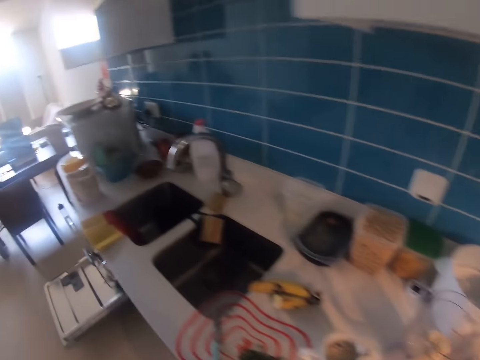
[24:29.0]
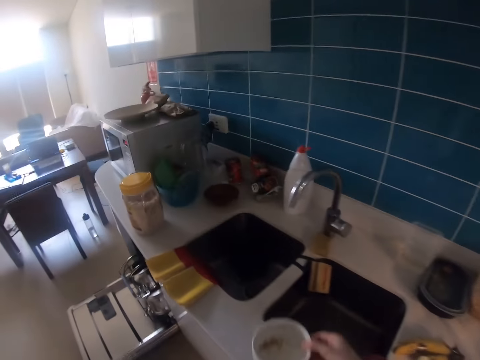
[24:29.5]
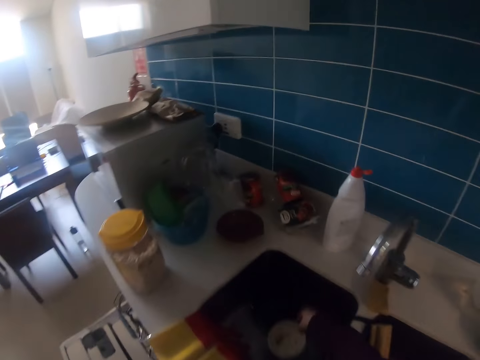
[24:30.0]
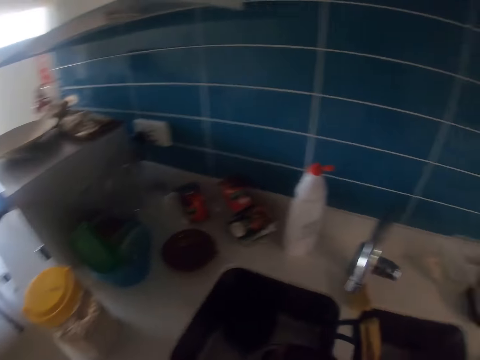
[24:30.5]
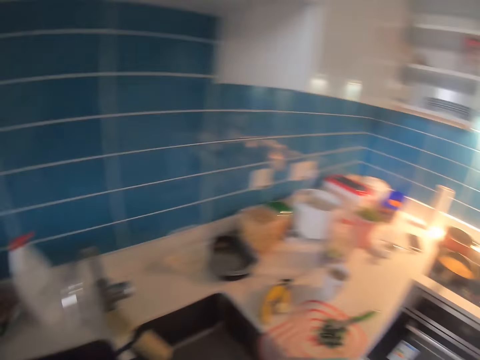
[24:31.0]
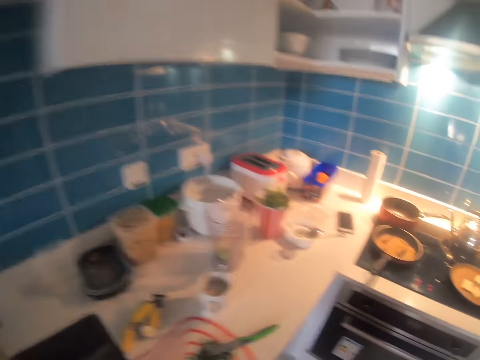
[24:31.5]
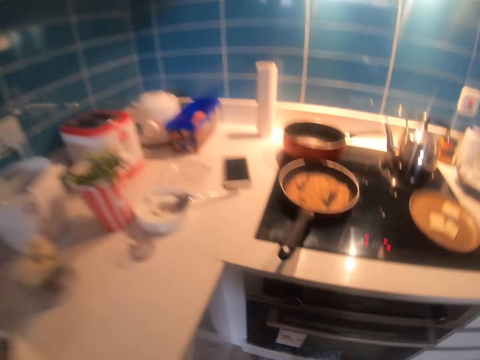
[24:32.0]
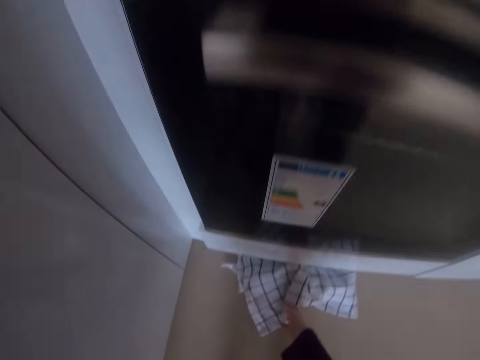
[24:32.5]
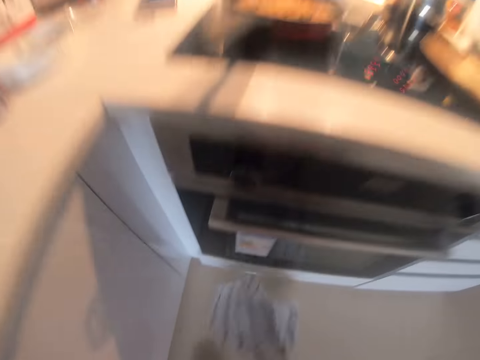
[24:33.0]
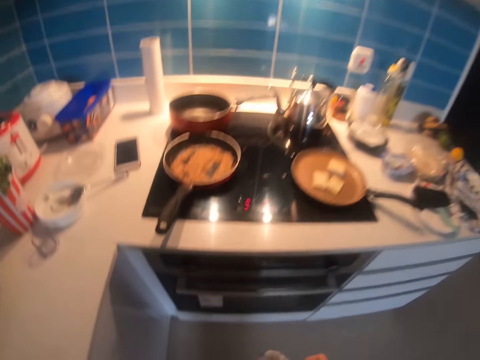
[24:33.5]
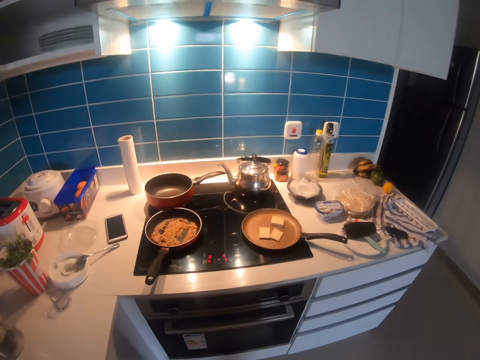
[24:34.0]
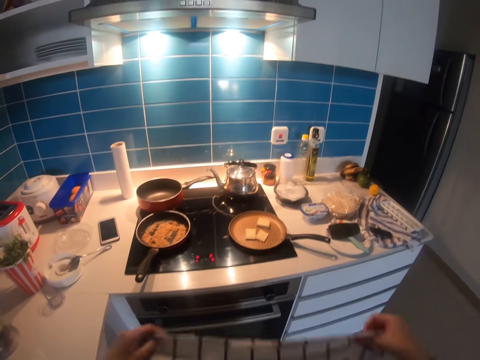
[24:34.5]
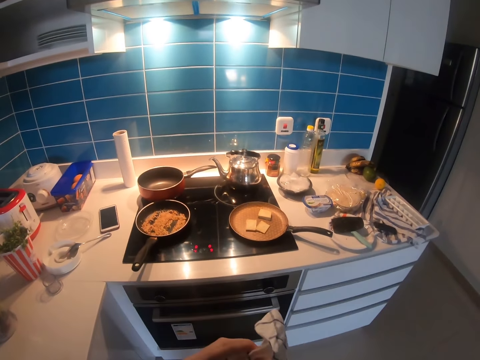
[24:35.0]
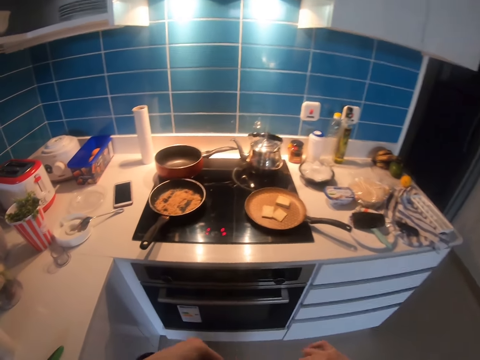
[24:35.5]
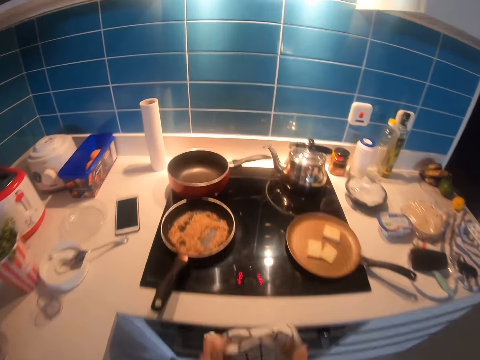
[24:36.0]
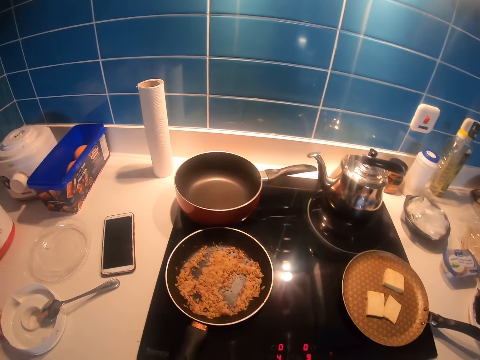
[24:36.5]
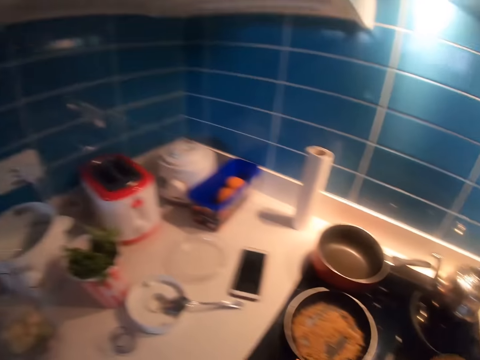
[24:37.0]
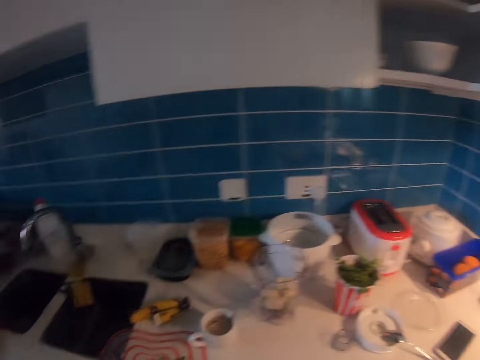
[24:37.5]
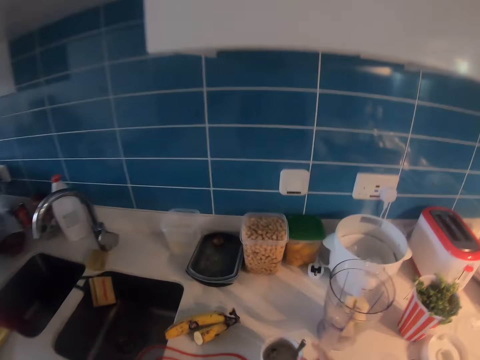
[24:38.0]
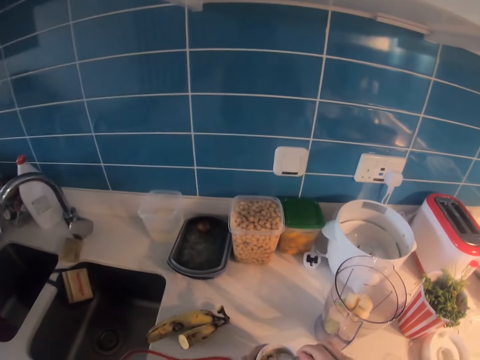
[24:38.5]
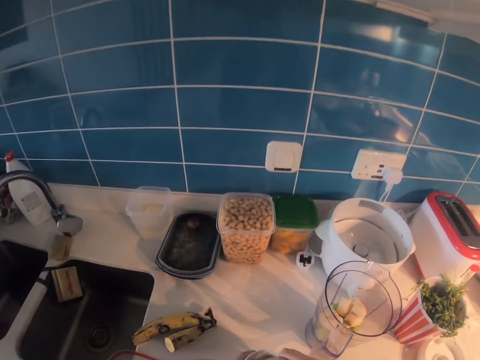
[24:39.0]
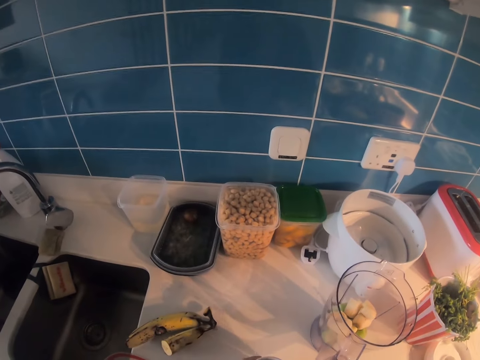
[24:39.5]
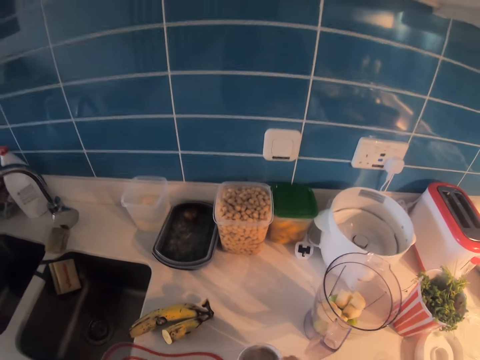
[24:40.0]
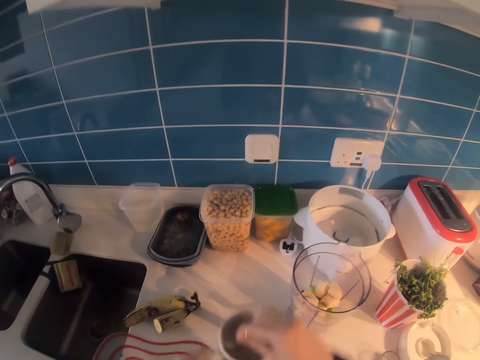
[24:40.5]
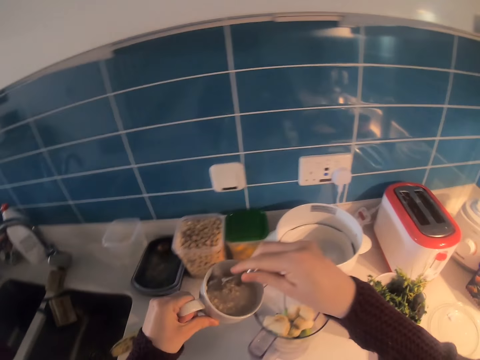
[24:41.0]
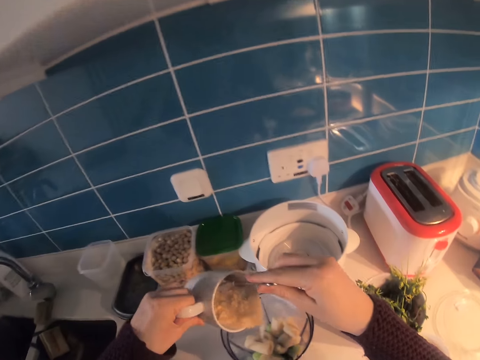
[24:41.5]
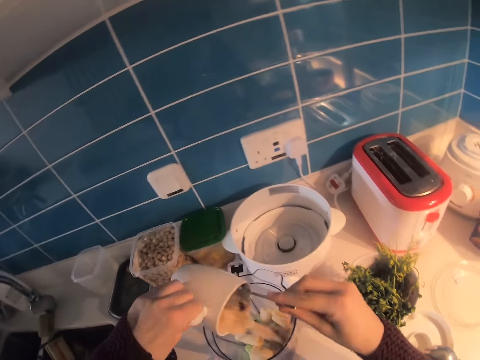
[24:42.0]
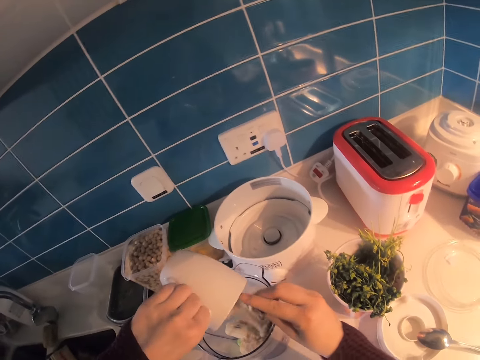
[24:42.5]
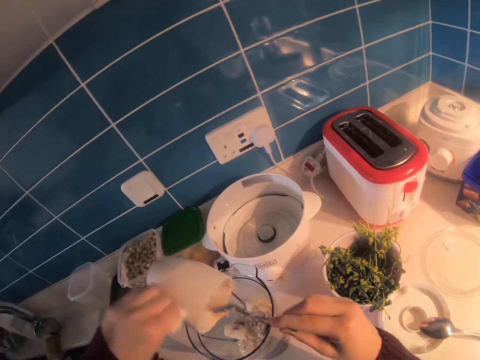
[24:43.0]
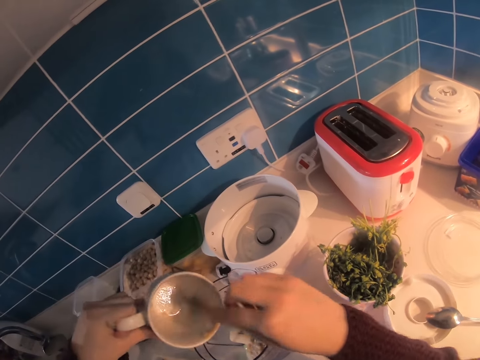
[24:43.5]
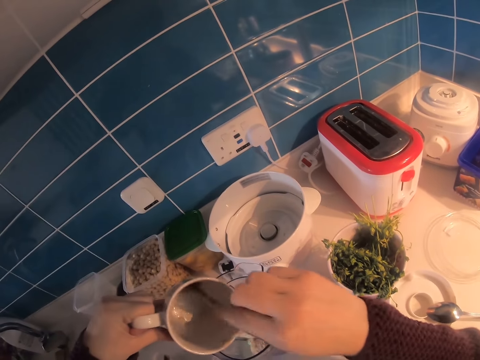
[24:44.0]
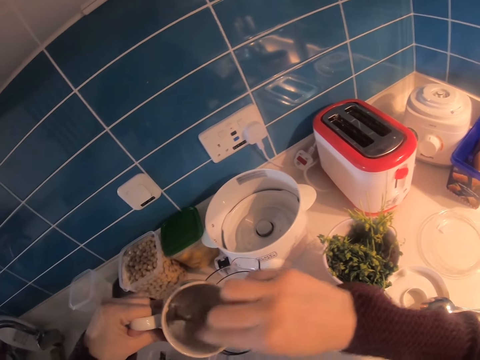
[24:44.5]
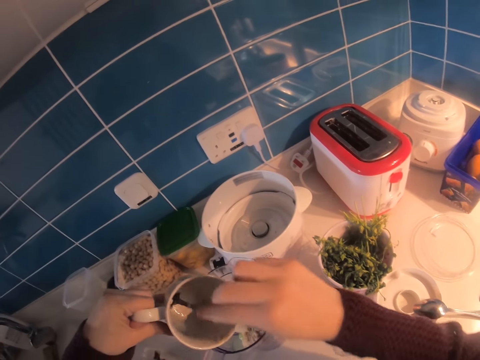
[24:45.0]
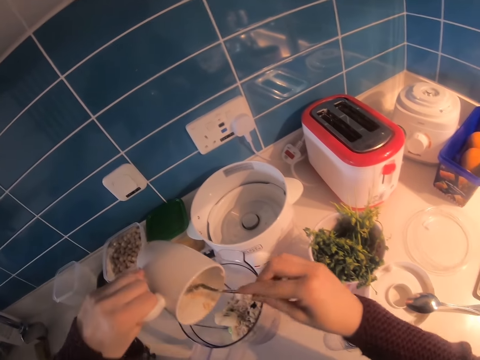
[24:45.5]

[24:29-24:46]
The camera wearer walks toward the sink. They put the bowl or cup in the sink. They walk toward the cooker. They pick up the wipe towel, fold the wipe towel, and hang the wipe towel on the gas cooker. They look at the counter top. They pick up the cup. They stir something in the cup. They pour the cereals in the jug or blender. They scoop something with the spoon.

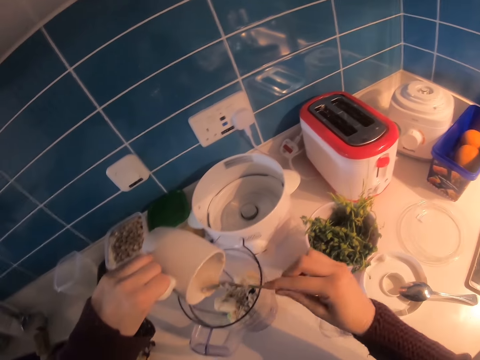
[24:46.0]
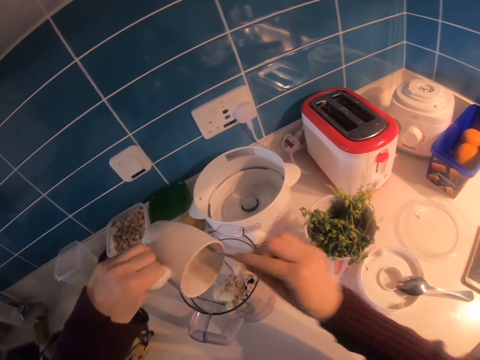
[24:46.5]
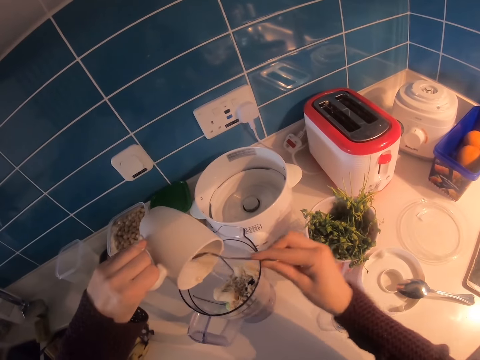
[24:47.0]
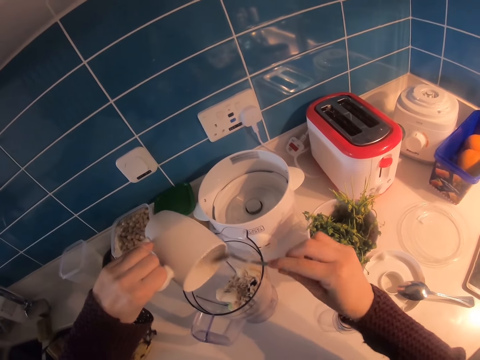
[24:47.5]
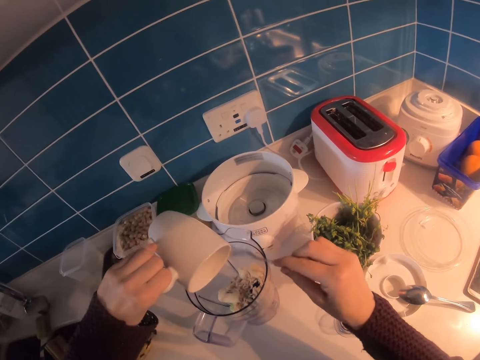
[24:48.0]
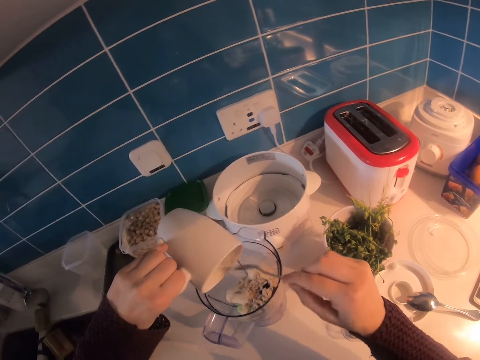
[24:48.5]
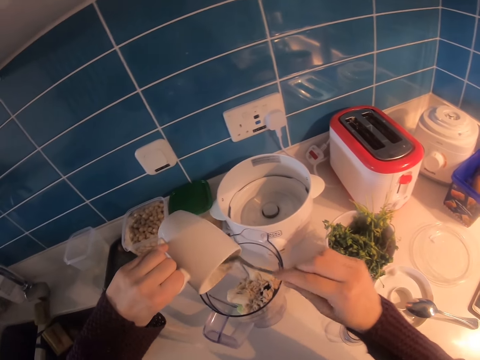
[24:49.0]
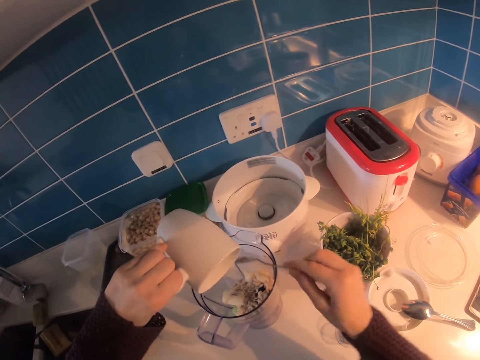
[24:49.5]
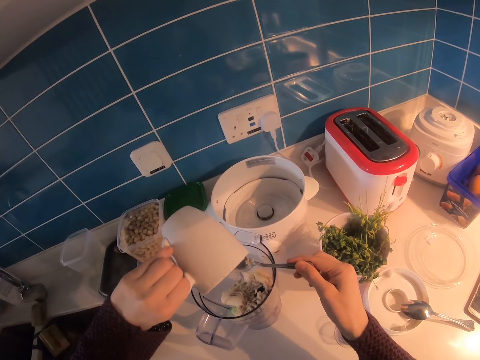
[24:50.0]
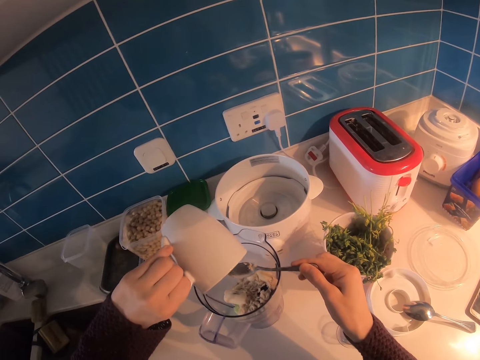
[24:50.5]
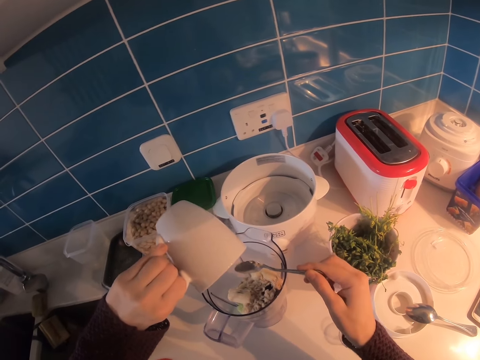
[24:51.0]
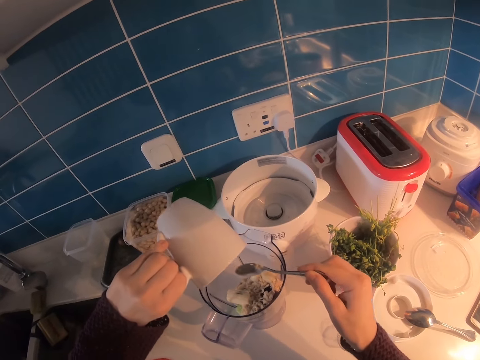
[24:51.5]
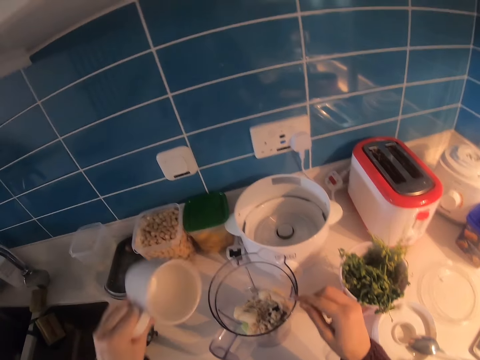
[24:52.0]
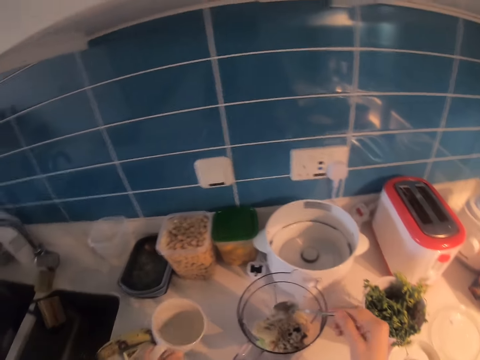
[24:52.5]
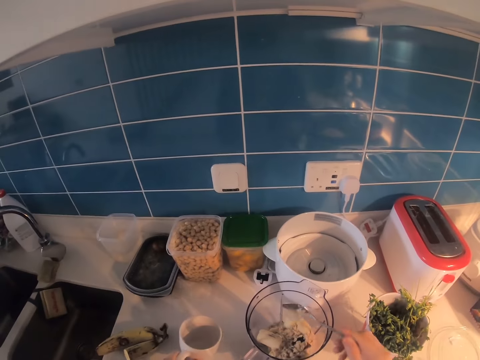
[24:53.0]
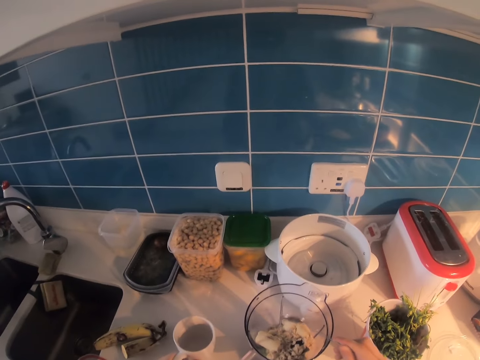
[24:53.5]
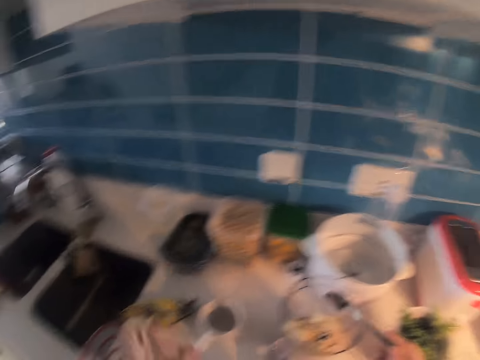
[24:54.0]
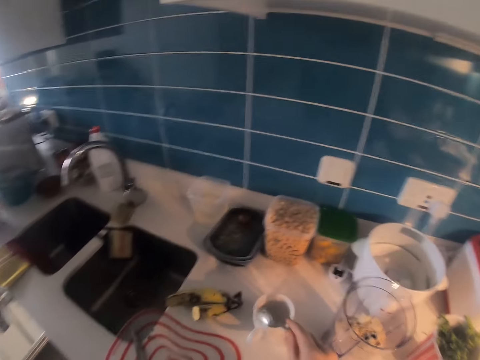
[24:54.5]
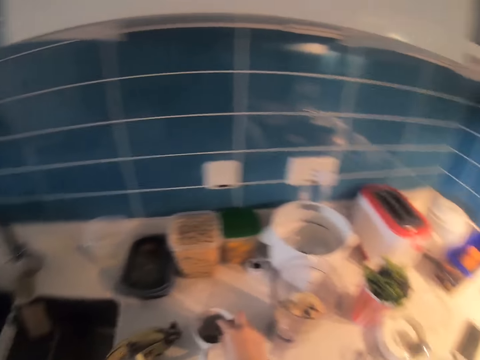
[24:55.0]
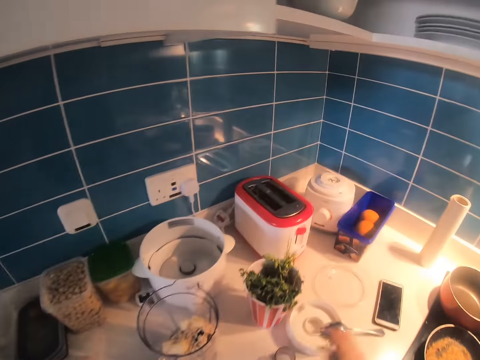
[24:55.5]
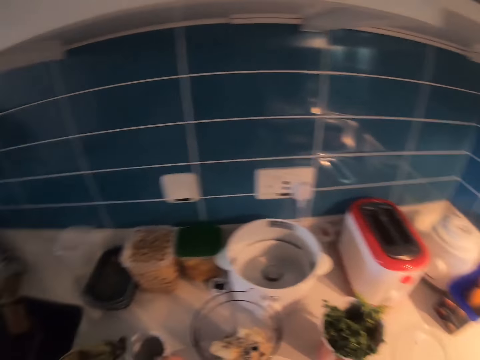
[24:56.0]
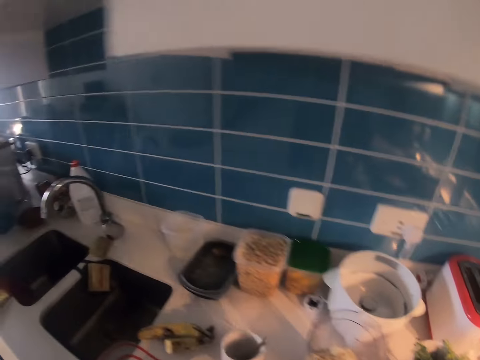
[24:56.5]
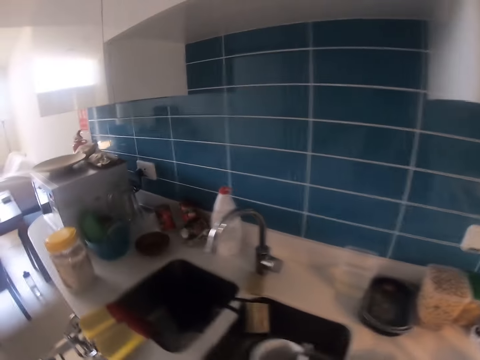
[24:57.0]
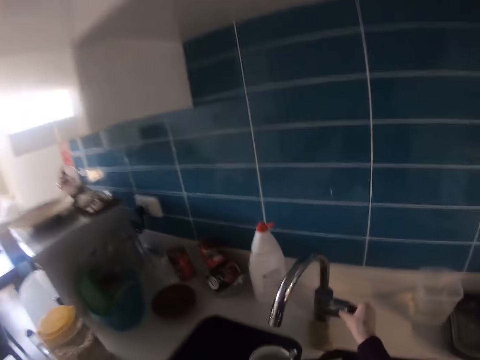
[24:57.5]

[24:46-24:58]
The camera wearer puts something in the blender. They hit the spoon on the blender, put the cup on the counter top, and put the spoon in the cup. They move to the tap.
